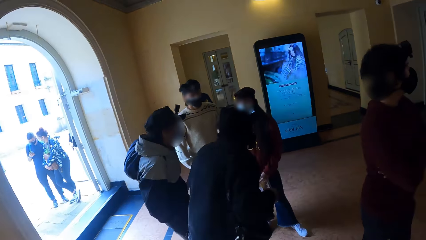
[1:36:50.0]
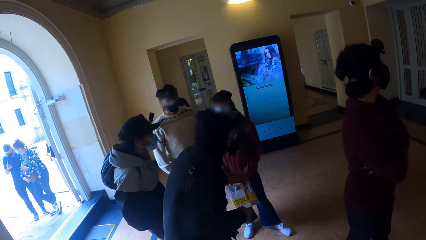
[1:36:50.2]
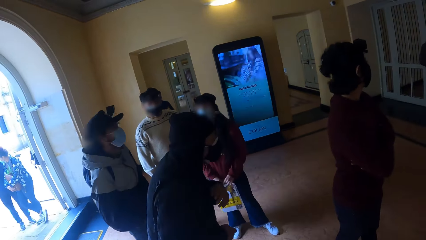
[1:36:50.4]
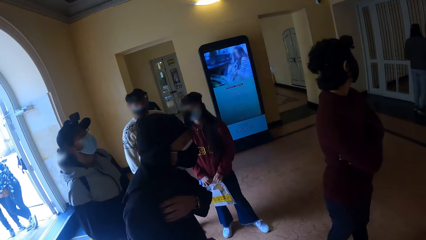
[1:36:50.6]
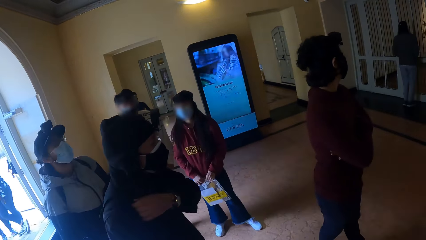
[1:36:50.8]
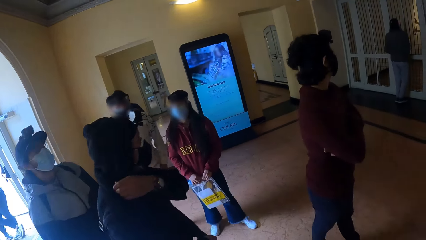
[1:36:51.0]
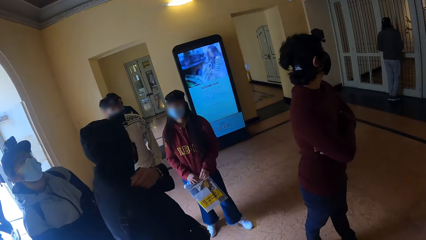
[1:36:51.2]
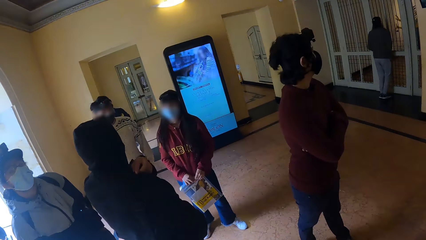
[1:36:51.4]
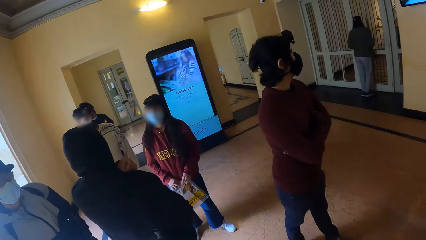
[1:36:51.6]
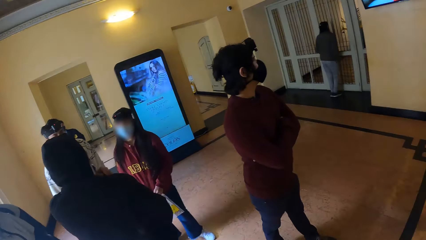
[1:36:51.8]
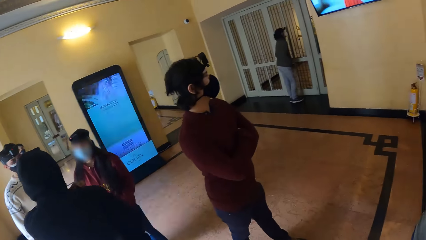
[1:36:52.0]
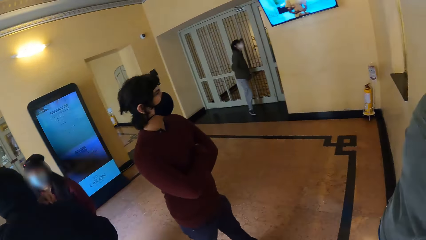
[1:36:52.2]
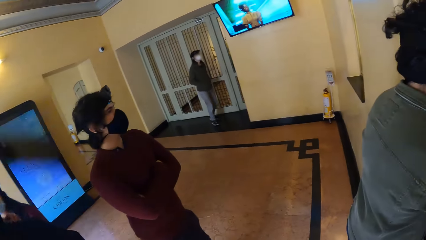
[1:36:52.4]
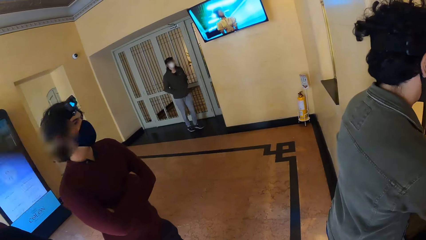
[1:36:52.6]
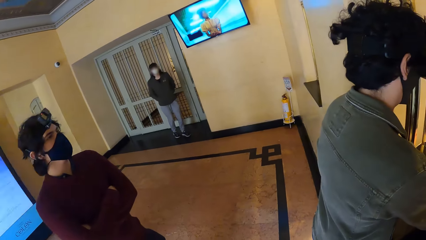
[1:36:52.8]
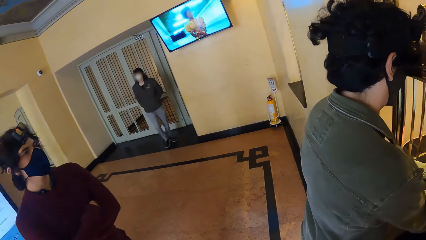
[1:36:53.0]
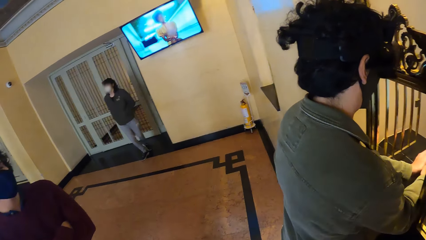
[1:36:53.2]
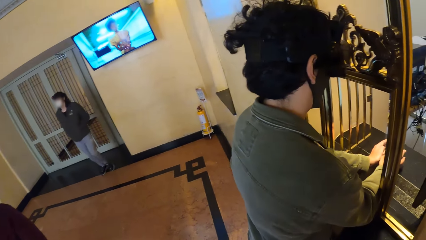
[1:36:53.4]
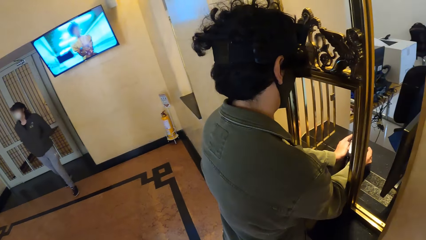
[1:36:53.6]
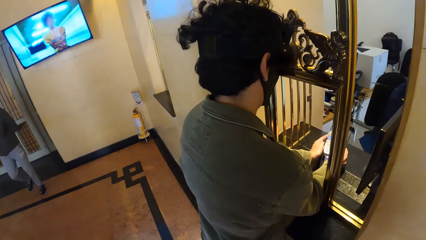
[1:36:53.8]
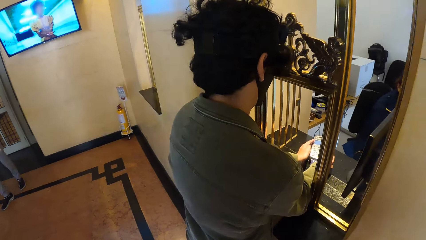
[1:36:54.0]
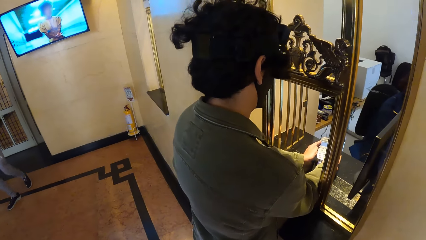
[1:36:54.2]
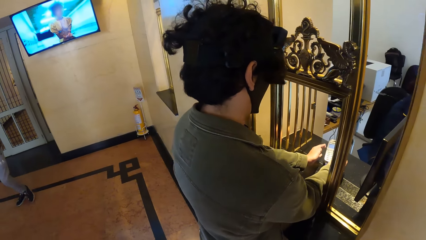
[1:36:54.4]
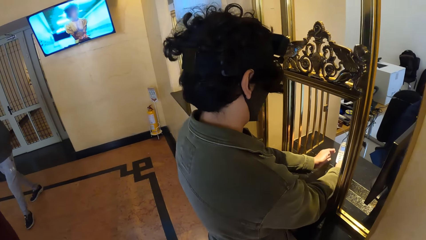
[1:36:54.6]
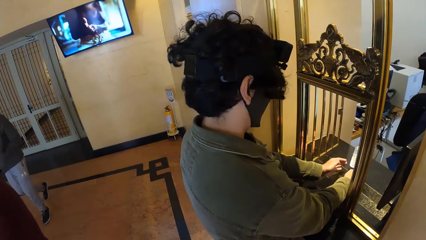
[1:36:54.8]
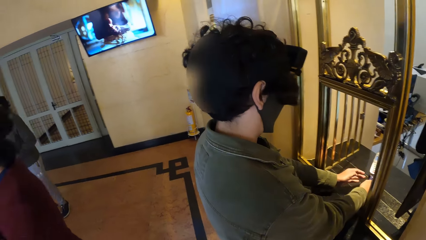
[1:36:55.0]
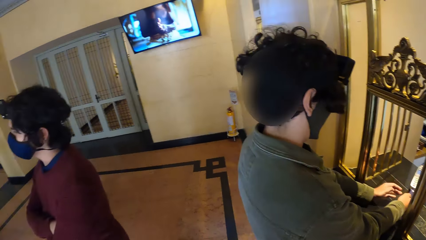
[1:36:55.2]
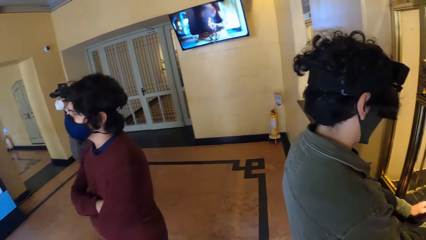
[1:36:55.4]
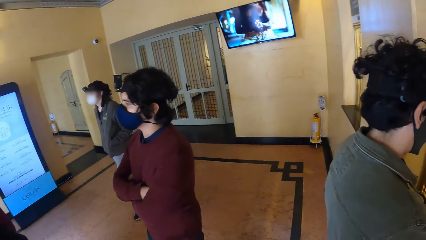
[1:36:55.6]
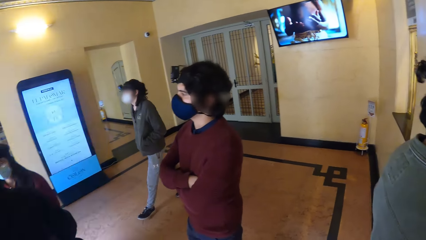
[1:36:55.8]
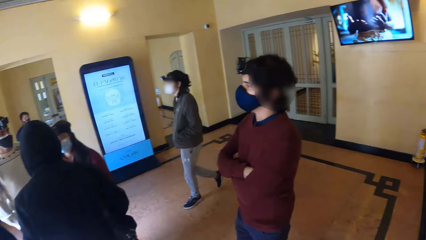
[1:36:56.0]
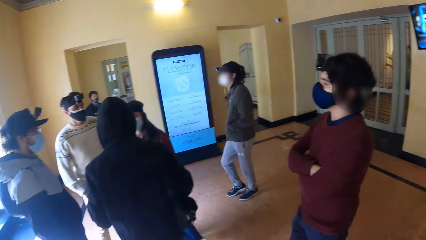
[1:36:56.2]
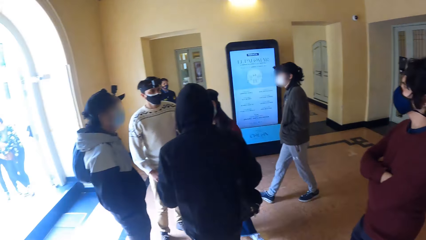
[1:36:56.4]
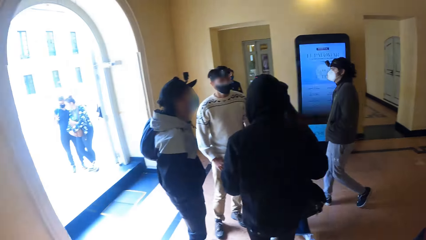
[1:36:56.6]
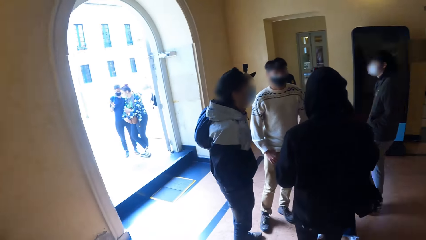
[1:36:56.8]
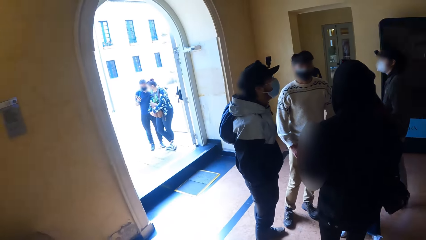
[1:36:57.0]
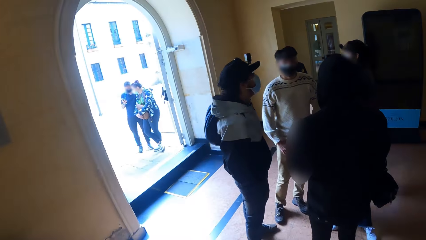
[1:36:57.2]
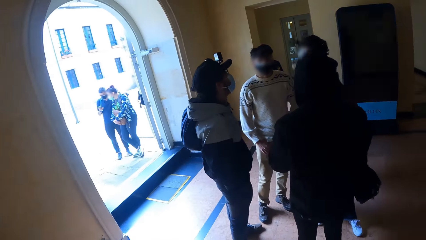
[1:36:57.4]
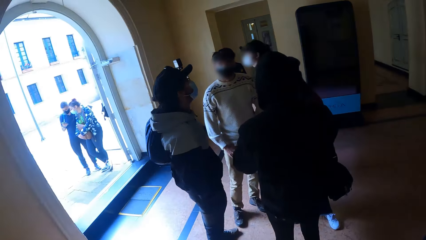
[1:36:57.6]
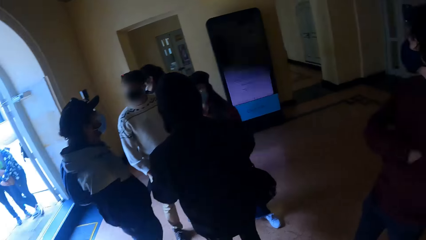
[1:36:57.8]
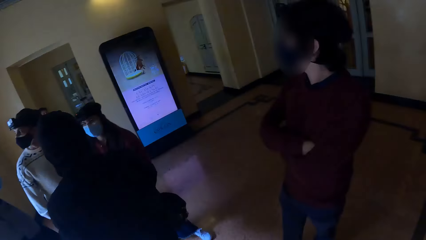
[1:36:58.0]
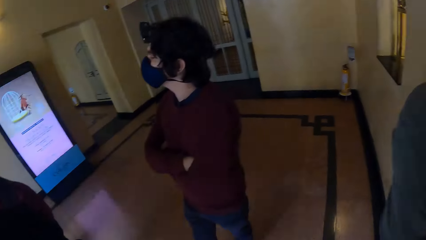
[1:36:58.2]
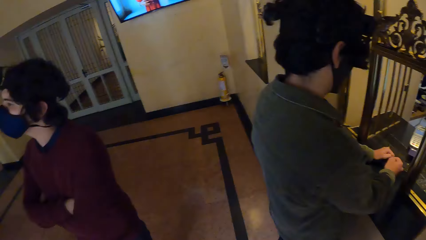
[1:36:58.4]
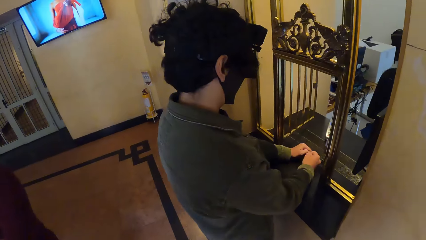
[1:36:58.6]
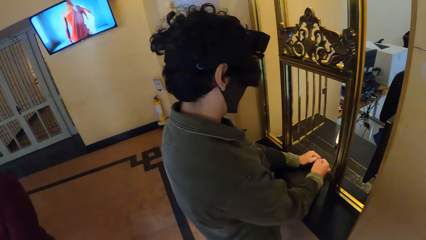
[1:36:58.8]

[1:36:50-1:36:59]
The camera wearer looks around.

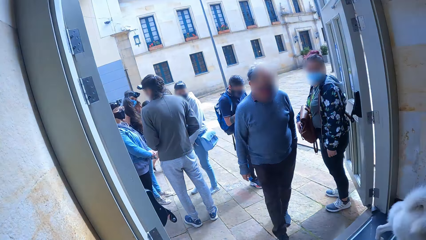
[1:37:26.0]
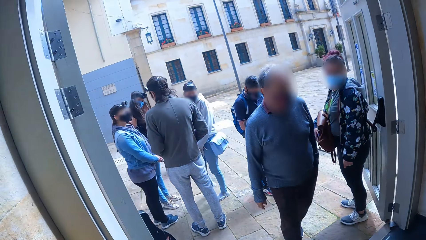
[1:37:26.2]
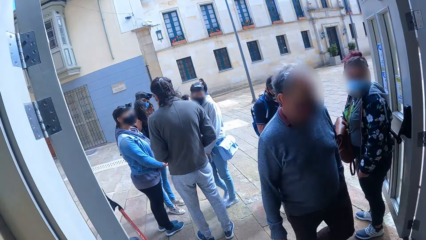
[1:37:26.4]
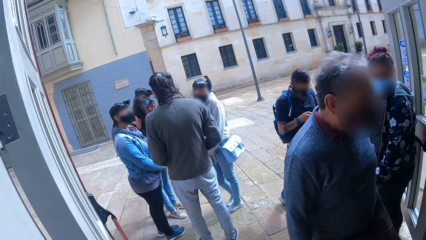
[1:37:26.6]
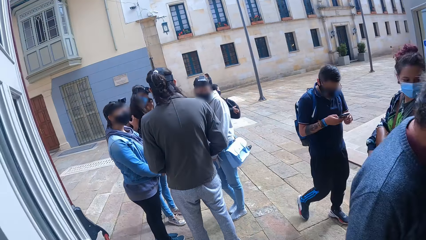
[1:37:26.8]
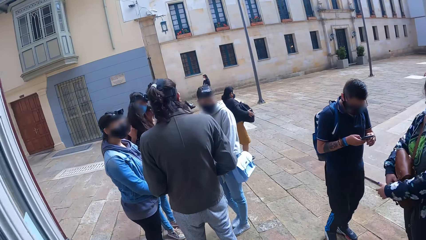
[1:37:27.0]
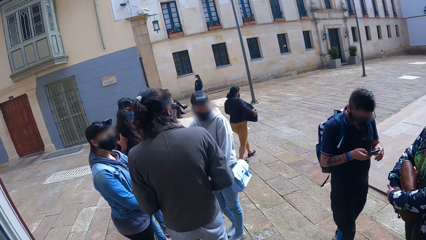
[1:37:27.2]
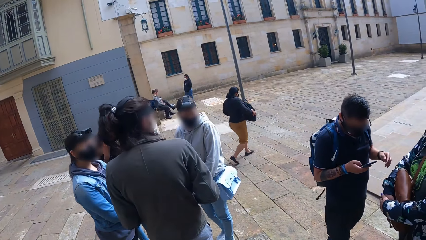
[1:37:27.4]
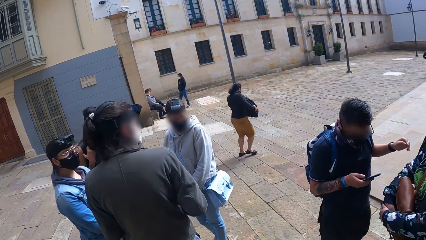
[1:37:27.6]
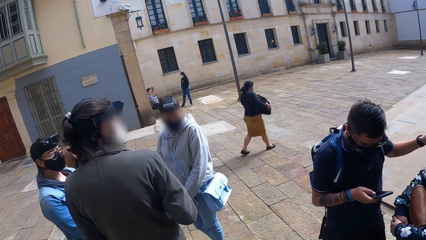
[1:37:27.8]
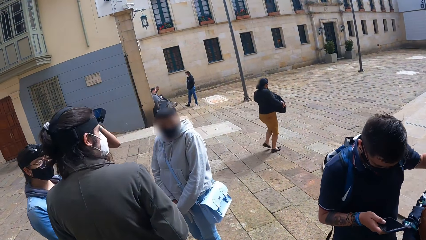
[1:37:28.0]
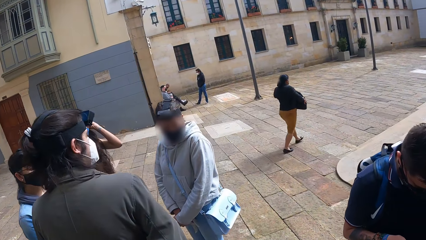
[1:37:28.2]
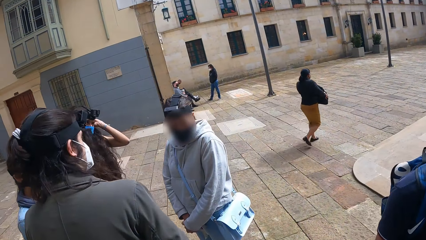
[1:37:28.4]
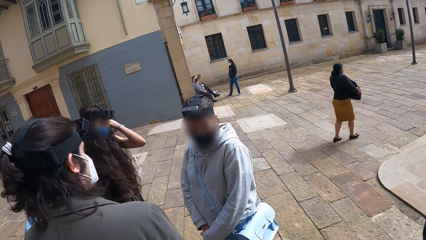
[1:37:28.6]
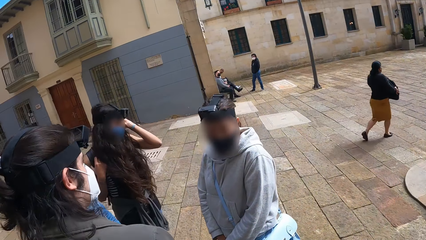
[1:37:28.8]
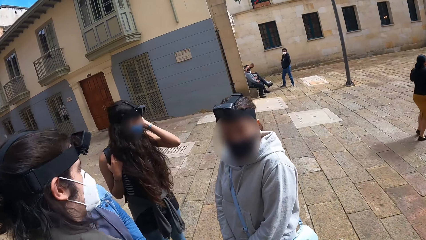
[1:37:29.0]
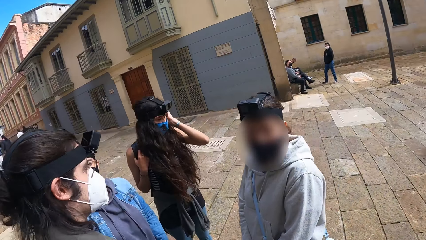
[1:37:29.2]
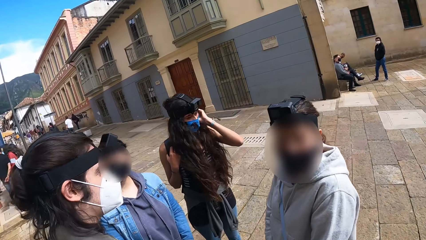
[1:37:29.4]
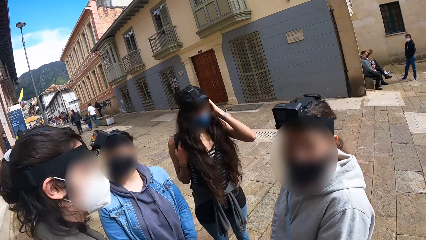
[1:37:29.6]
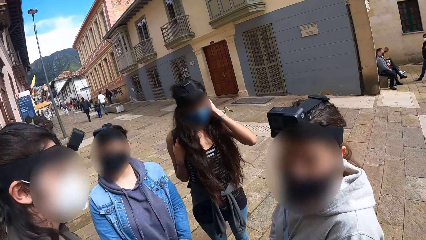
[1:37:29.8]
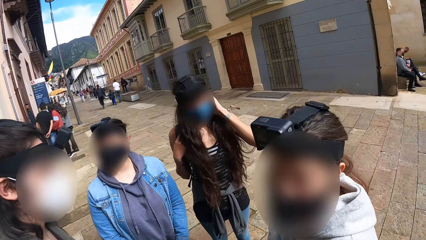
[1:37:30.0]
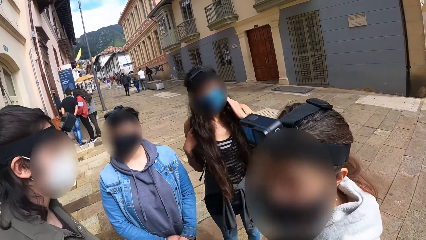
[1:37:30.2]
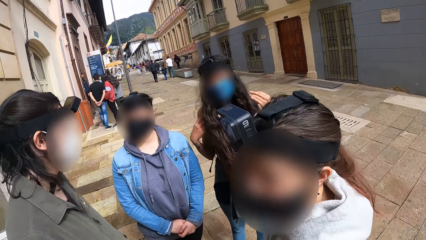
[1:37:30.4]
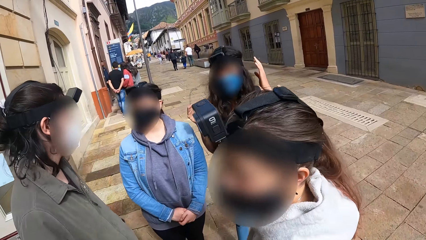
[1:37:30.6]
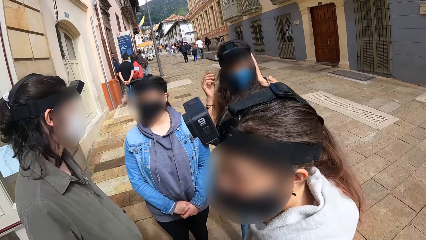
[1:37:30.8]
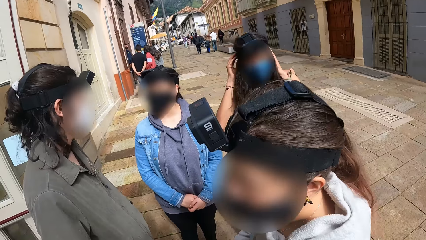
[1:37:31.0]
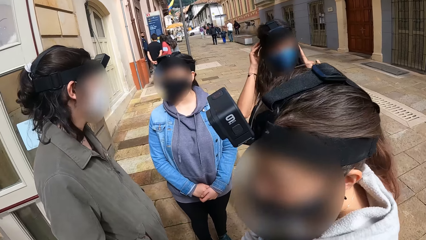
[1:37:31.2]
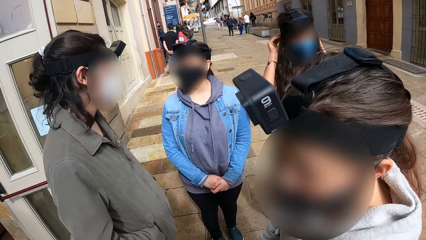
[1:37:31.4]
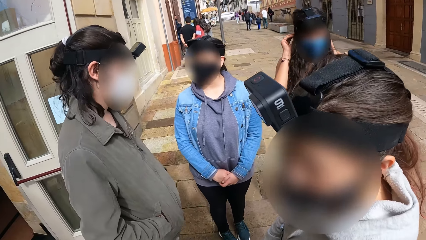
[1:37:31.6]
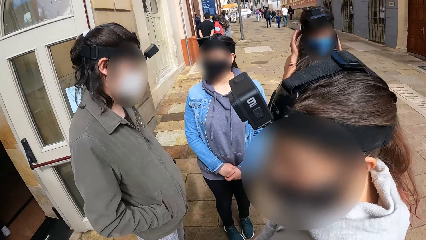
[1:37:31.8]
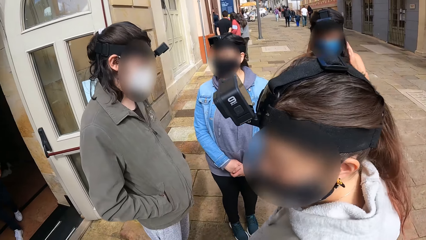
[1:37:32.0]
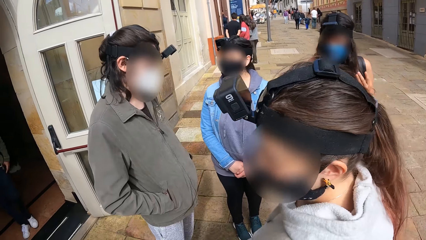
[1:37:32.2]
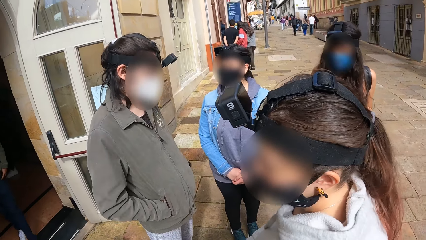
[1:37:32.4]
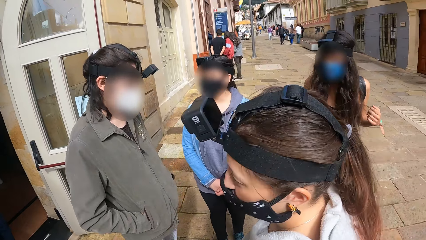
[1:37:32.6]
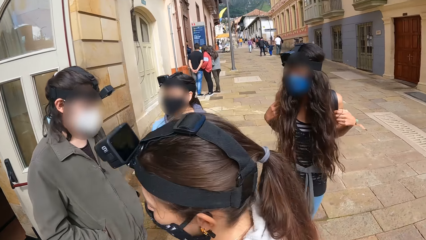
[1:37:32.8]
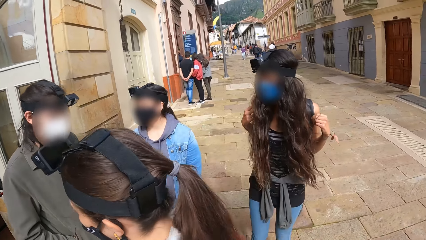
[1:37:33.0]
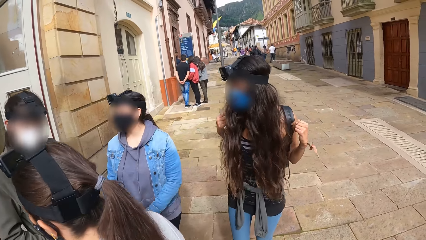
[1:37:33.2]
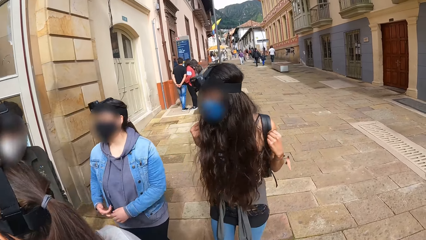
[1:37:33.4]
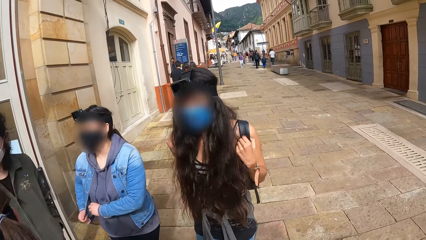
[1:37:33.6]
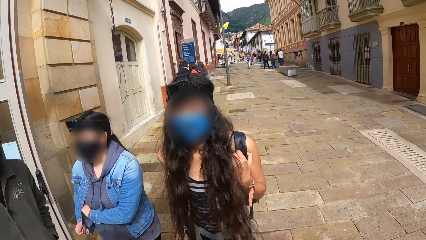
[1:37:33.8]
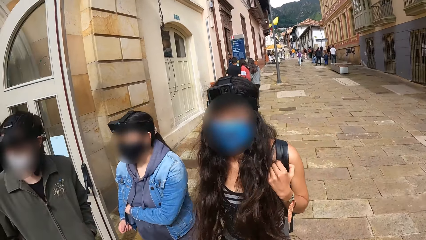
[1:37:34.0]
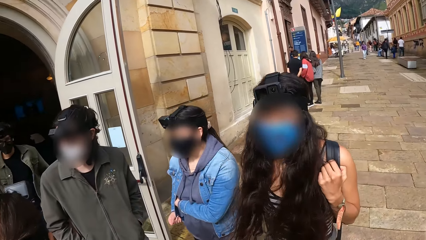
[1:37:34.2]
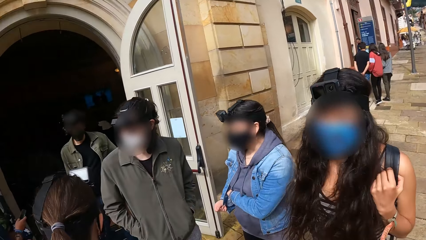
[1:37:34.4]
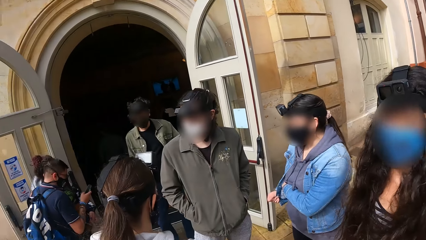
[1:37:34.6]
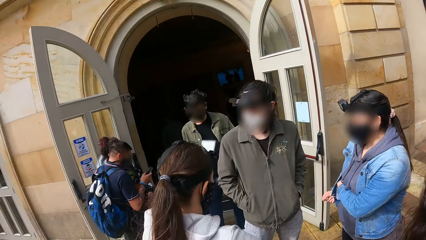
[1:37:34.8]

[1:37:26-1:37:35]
The camera wearer walks out of the building.
